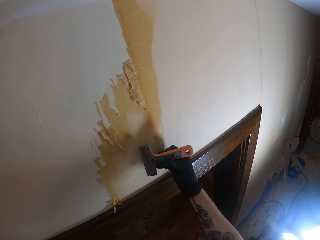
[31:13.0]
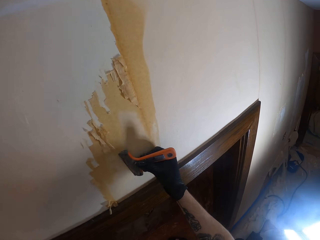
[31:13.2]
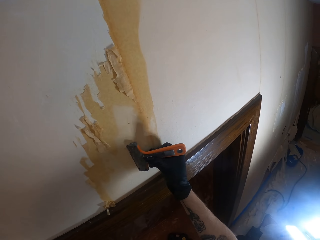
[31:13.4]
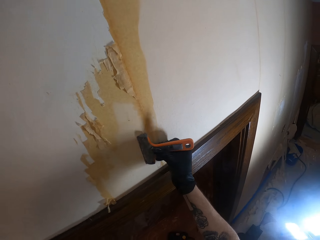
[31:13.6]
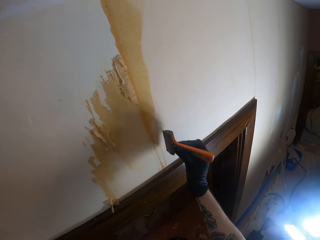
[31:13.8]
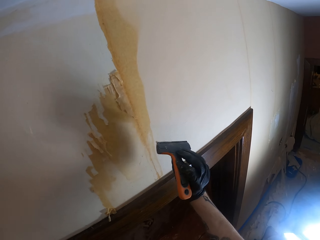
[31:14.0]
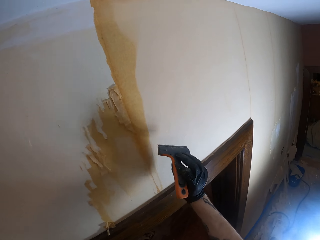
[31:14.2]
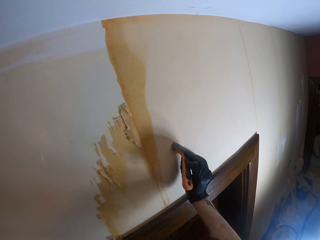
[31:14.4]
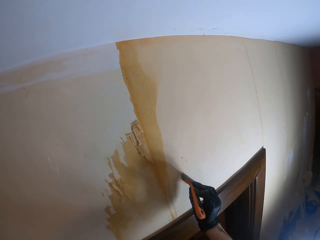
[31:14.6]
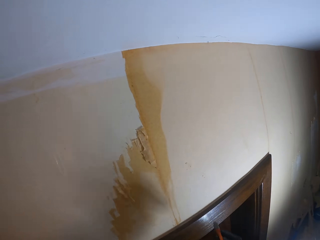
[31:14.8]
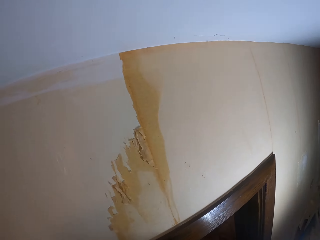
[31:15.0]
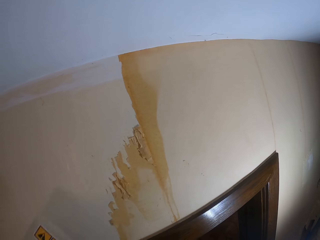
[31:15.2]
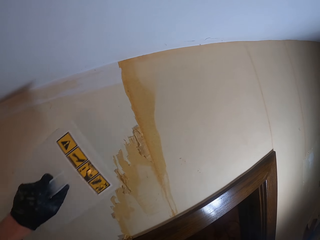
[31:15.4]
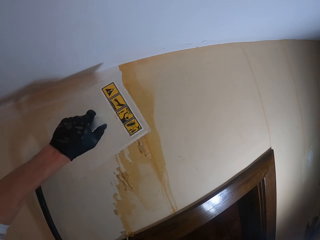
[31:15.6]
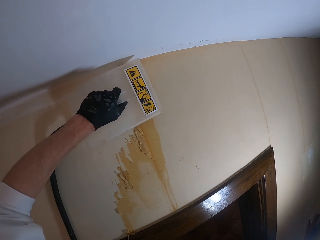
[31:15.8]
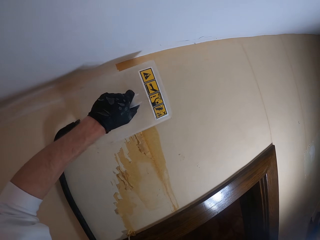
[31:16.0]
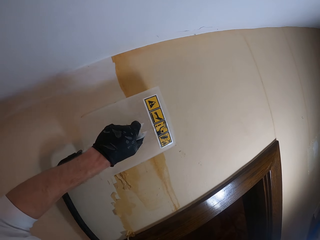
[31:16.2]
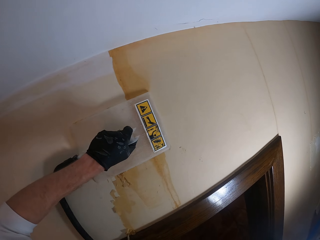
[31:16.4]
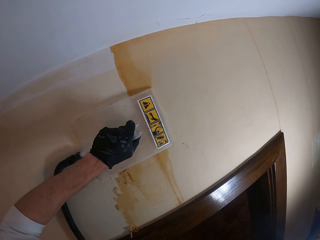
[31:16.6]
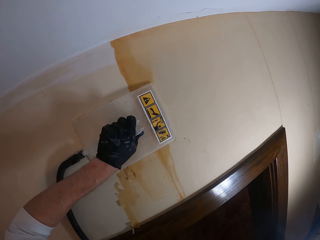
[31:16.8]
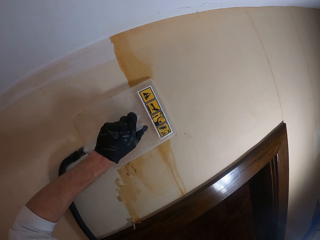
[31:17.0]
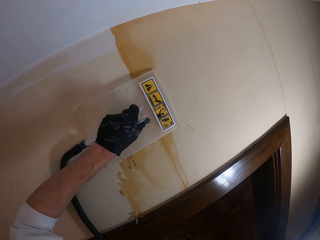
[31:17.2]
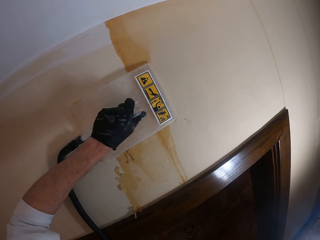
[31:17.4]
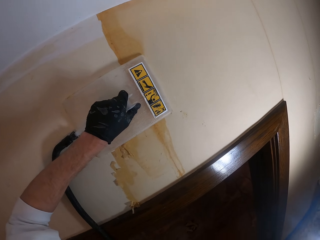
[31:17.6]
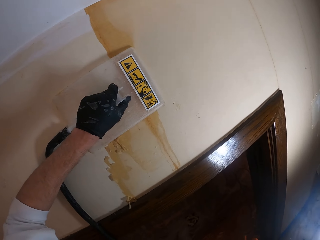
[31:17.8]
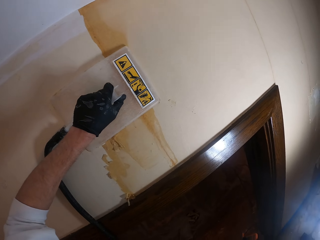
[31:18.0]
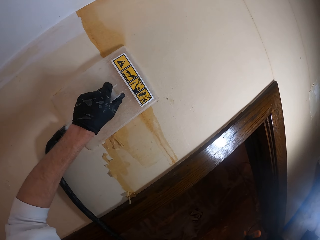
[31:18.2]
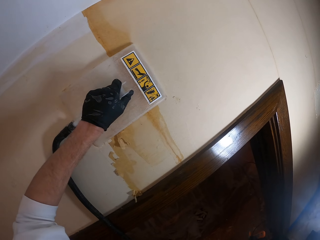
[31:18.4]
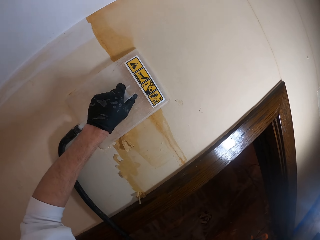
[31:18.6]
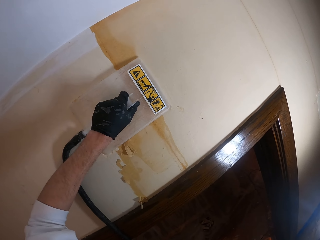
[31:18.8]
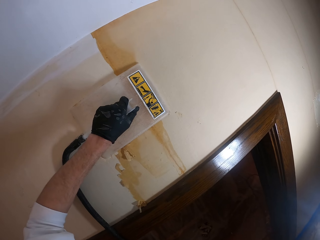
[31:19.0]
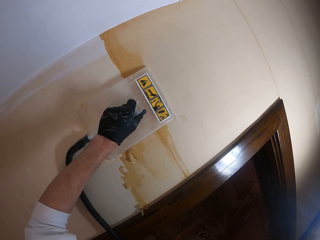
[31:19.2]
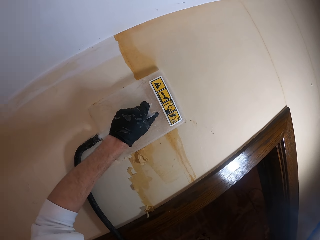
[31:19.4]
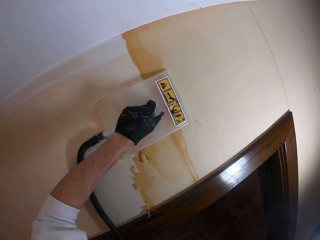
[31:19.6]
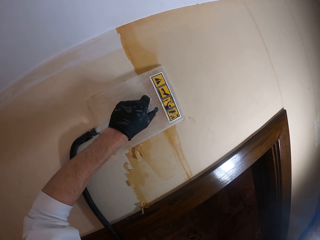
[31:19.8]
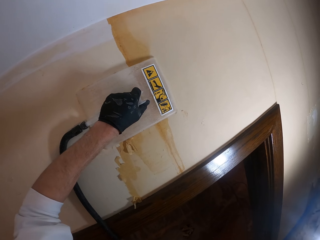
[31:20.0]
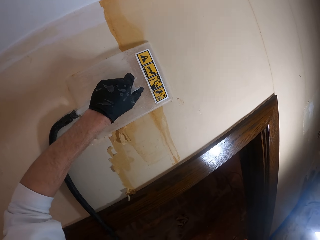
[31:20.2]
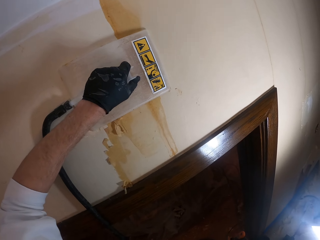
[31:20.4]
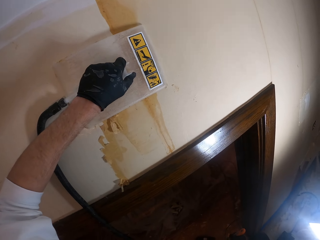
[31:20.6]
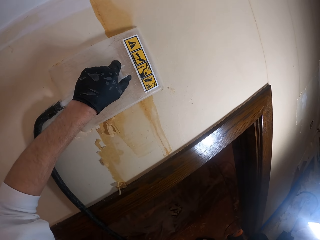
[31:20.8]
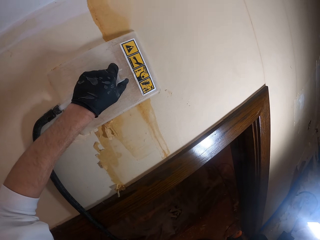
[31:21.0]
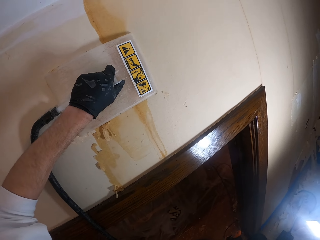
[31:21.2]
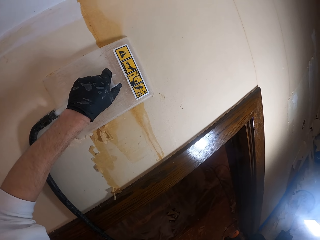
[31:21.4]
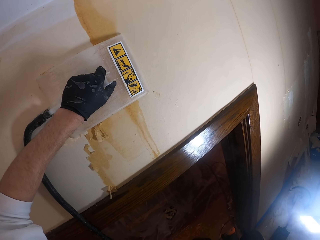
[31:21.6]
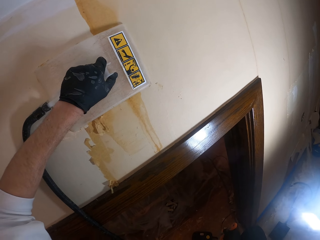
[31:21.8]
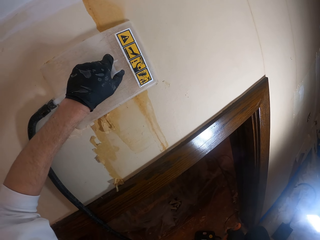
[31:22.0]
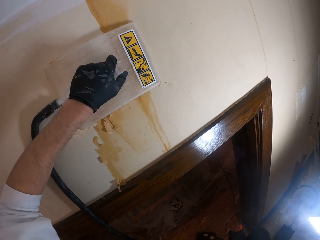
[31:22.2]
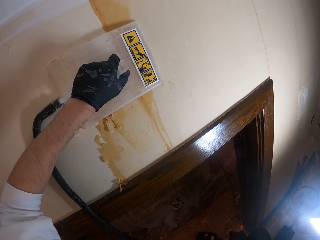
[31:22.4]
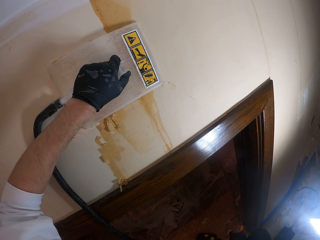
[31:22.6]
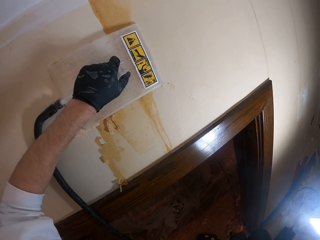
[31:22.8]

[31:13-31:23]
The camera wearer steams wallpaper using an electric wallpaper steamer. They hold a wallpaper remover steamer on a wall.

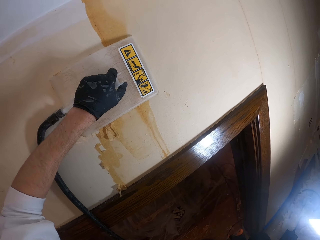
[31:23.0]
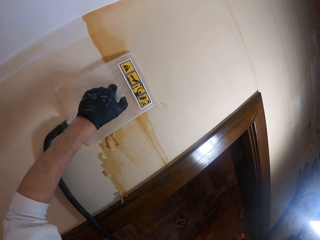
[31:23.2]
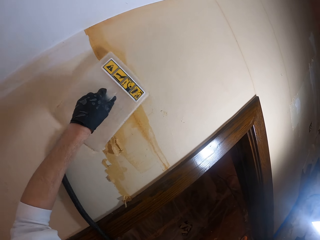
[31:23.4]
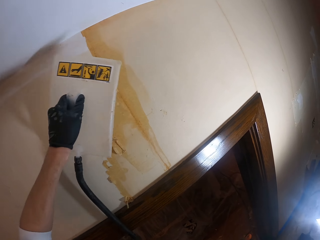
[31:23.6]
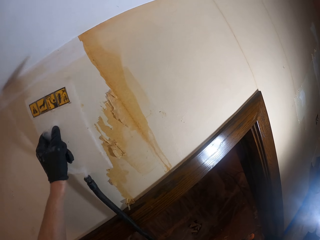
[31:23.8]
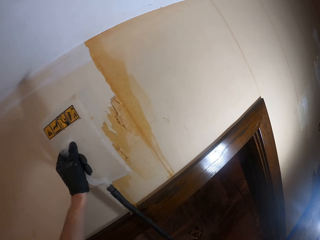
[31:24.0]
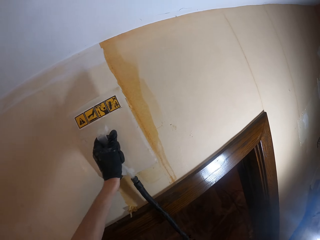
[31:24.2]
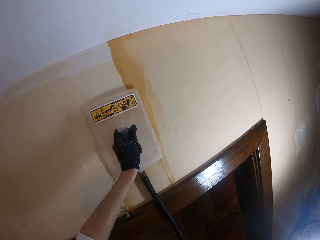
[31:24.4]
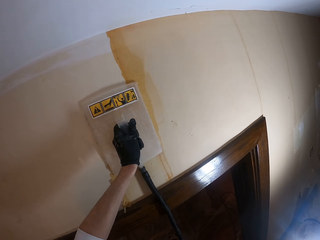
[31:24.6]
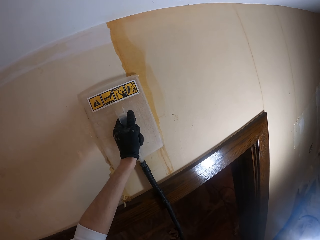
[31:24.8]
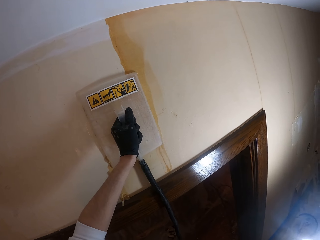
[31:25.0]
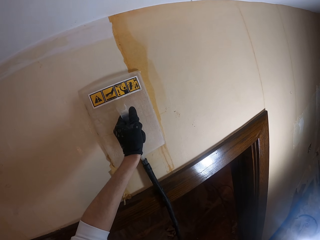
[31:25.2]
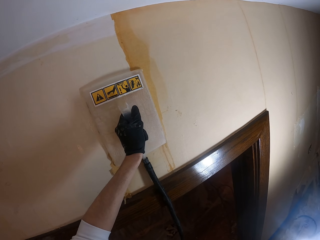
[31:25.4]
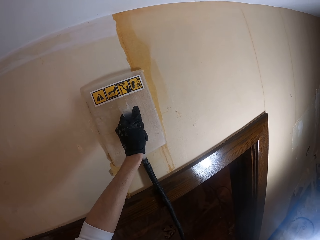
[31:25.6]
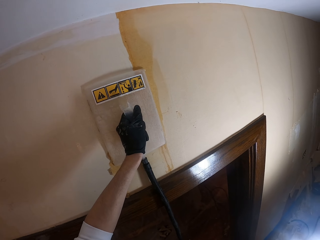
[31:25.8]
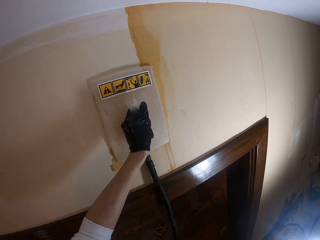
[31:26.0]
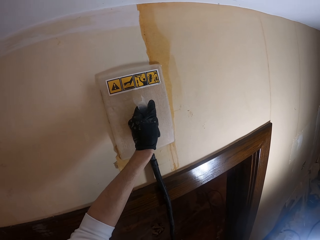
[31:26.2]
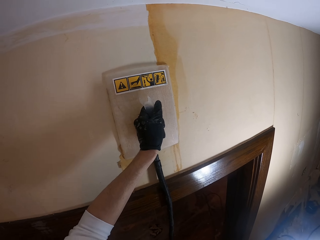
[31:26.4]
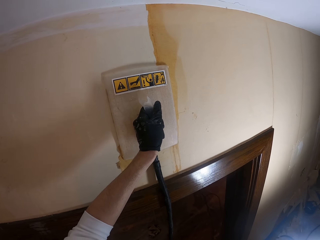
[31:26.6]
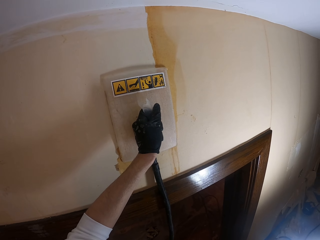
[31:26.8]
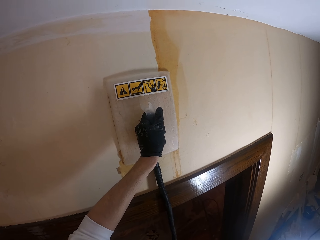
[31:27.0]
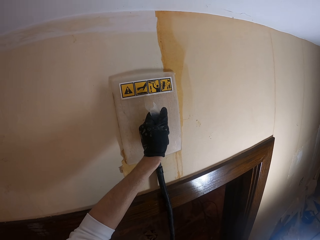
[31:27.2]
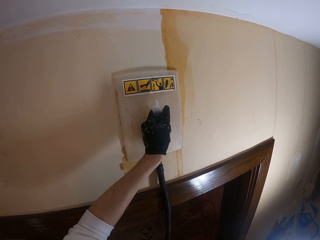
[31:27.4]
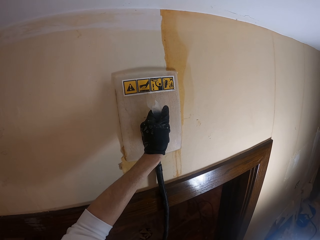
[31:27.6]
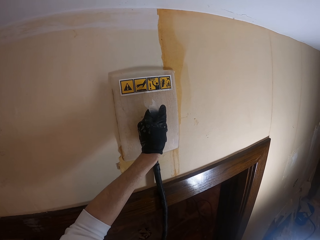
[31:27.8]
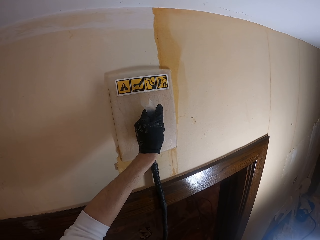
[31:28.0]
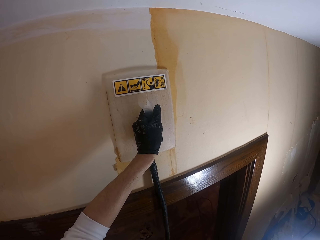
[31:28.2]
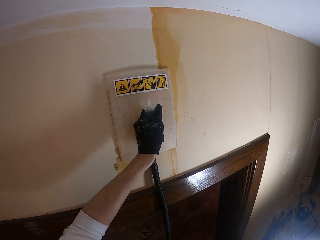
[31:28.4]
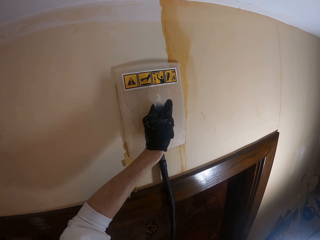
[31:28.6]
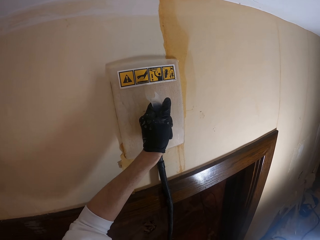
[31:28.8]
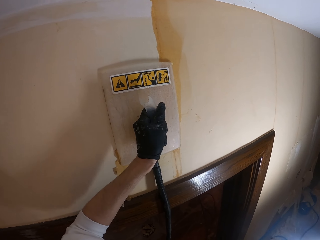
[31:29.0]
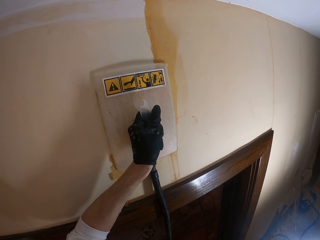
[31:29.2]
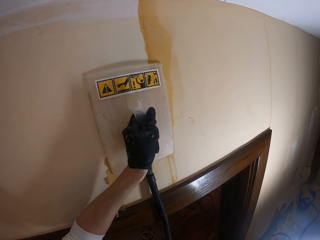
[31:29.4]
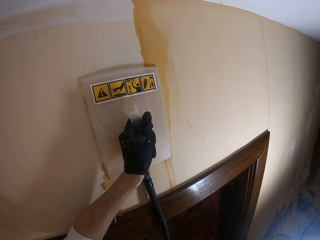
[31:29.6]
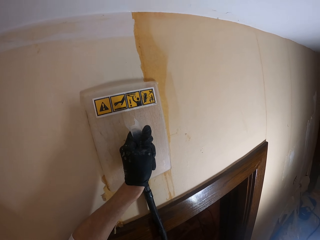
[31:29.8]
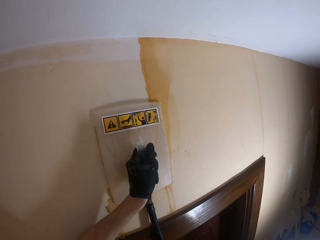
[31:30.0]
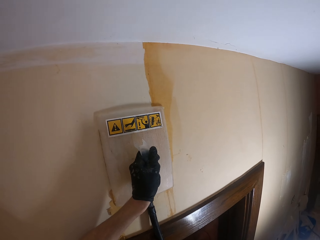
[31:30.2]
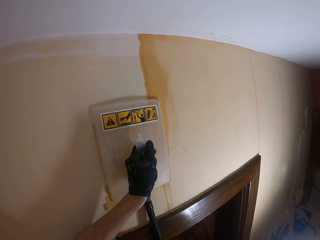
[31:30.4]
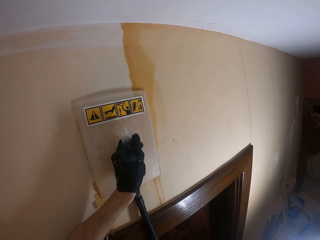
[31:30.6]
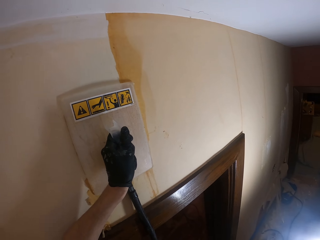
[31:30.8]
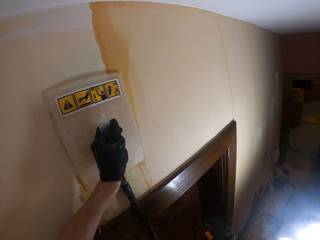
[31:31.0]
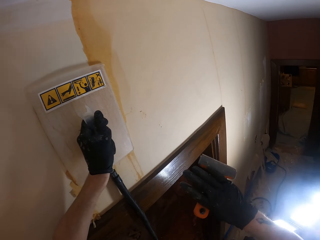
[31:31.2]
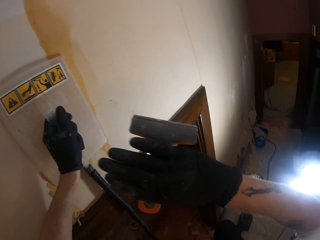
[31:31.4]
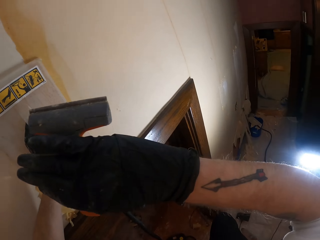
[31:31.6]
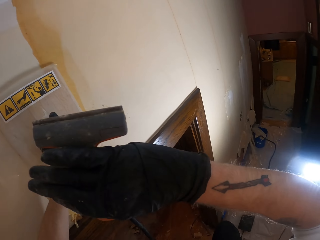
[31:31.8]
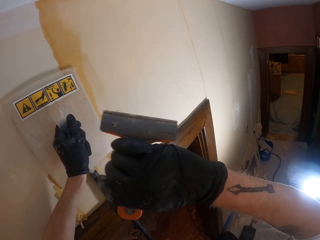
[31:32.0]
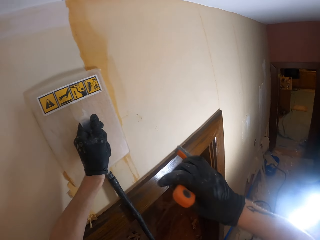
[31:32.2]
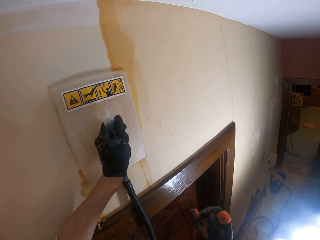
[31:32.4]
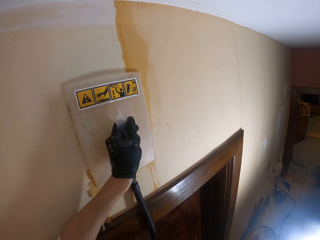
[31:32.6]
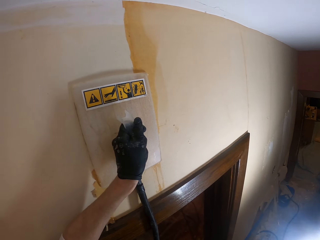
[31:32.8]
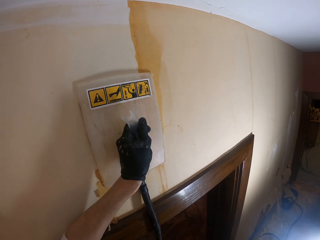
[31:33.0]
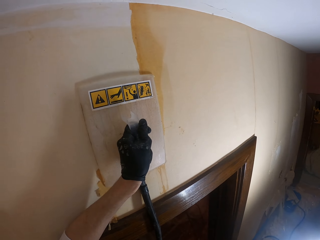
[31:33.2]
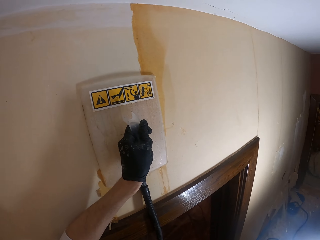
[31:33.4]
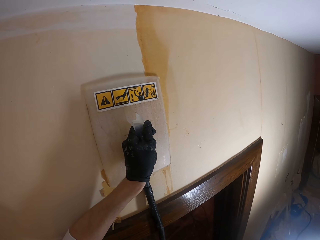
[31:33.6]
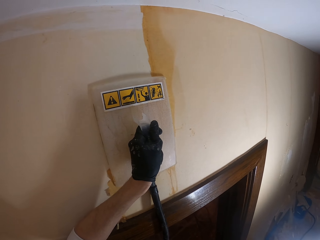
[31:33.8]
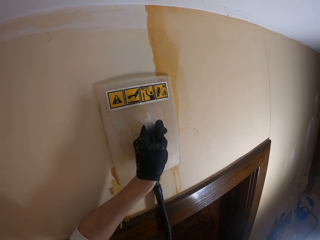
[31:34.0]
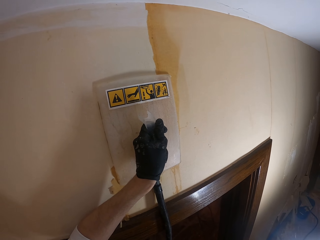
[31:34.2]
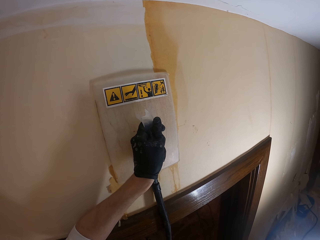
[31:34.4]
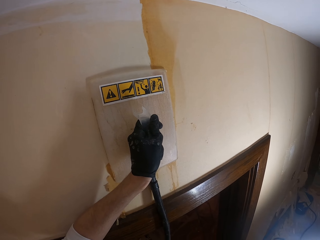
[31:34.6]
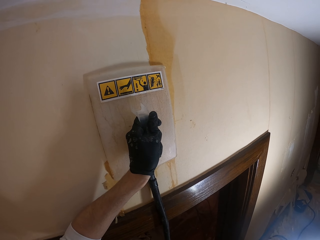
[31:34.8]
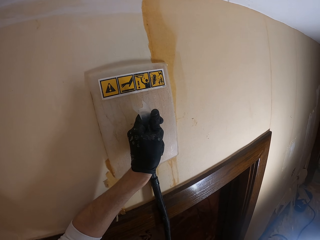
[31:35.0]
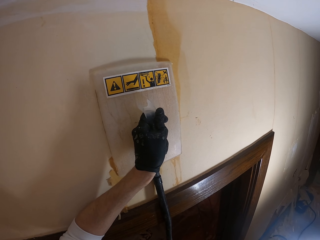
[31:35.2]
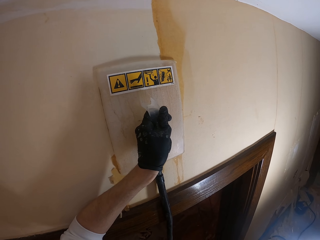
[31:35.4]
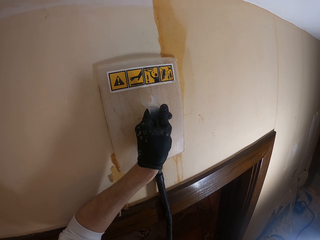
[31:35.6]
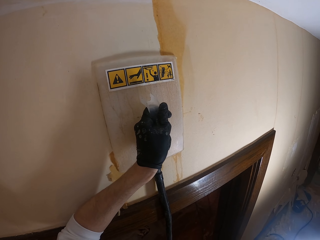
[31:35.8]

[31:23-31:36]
The camera wearer adjusts a wallpaper remover steamer on a wall. They move the electric wallpaper steamer. They hold the wallpaper remover steamer on the wall. They look around. They turn around. They hold the wallpaper remover steamer on the wall. They move a hand.
